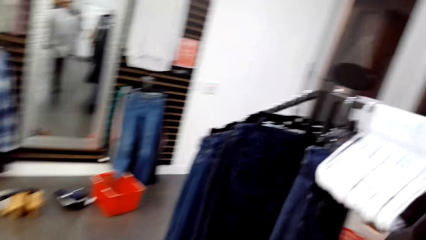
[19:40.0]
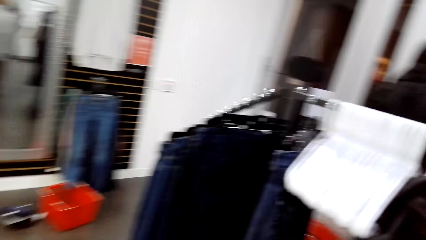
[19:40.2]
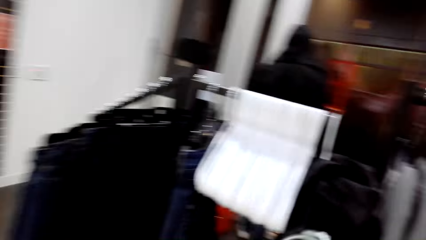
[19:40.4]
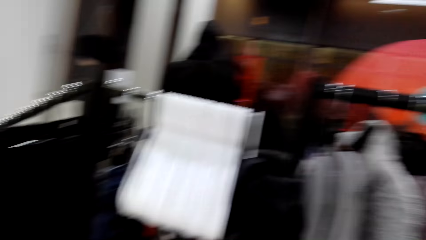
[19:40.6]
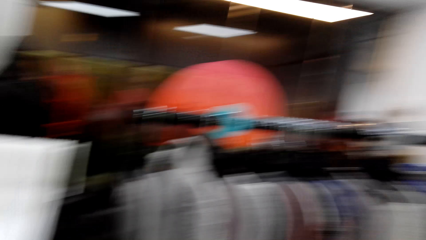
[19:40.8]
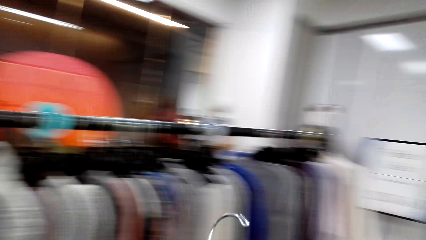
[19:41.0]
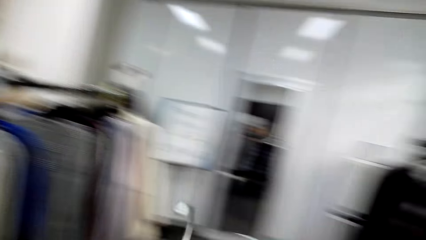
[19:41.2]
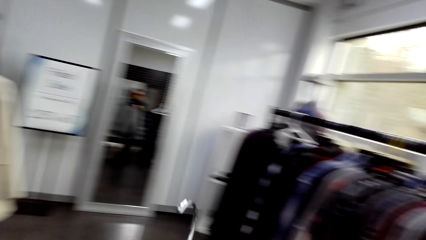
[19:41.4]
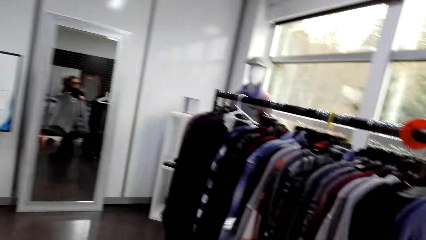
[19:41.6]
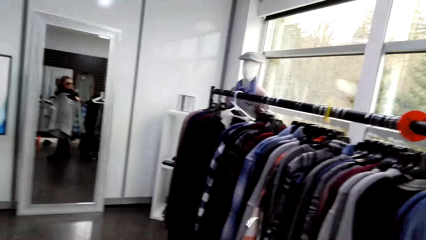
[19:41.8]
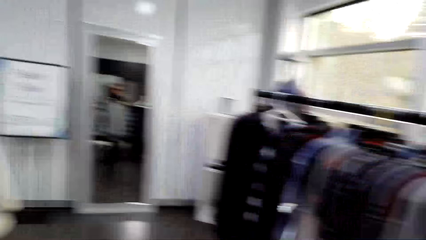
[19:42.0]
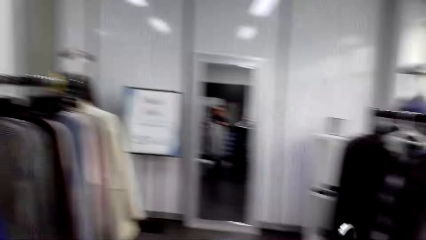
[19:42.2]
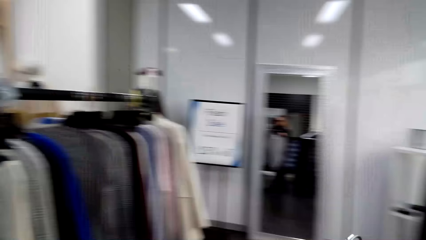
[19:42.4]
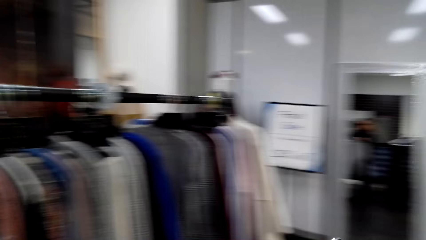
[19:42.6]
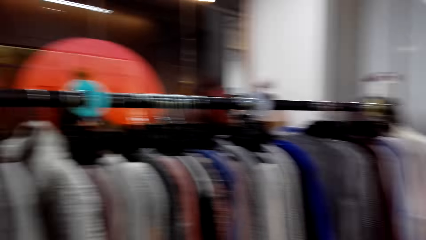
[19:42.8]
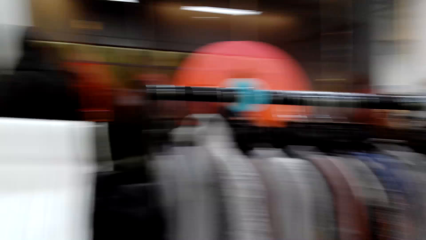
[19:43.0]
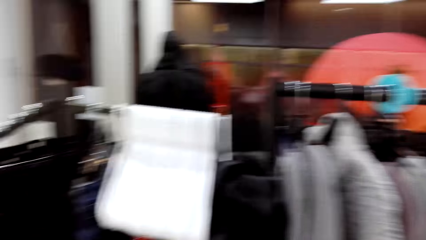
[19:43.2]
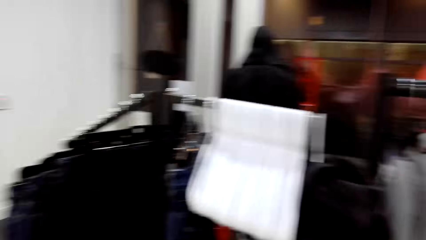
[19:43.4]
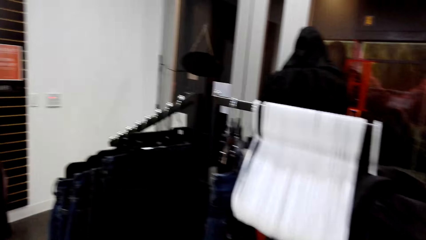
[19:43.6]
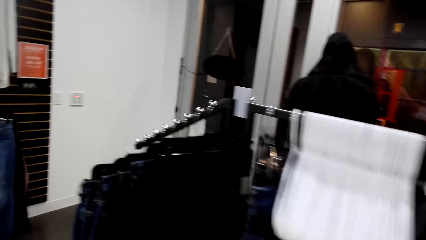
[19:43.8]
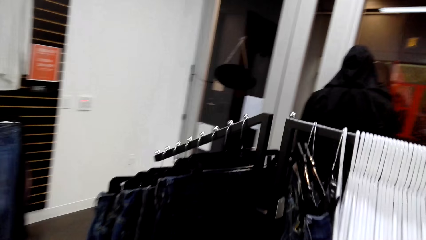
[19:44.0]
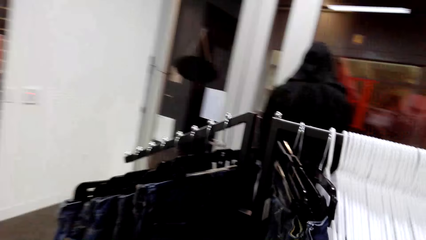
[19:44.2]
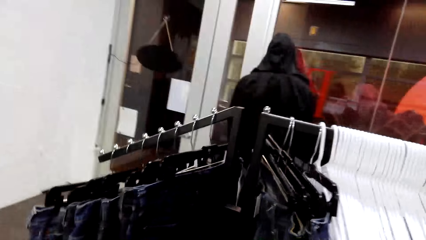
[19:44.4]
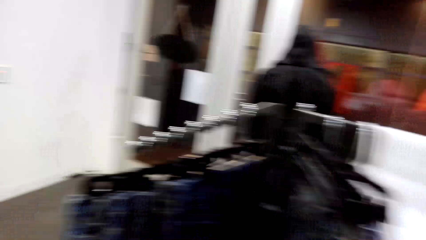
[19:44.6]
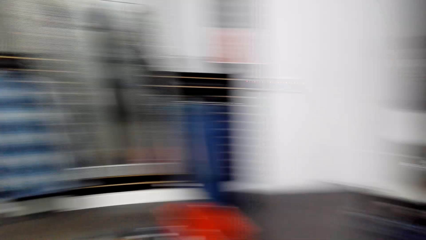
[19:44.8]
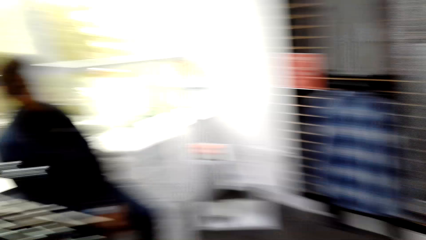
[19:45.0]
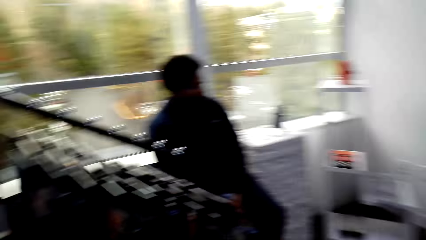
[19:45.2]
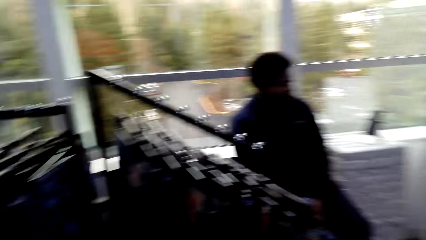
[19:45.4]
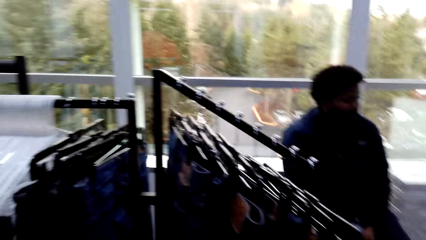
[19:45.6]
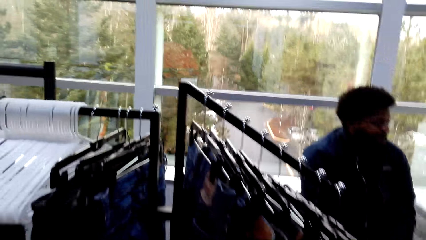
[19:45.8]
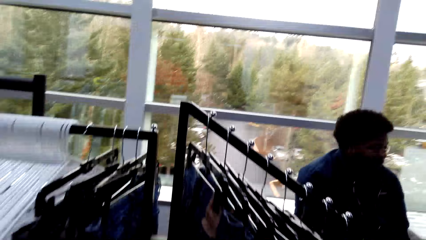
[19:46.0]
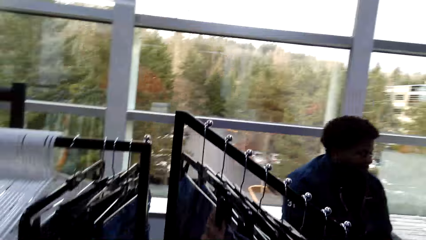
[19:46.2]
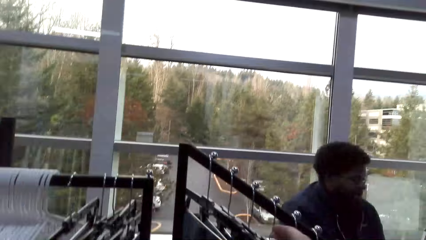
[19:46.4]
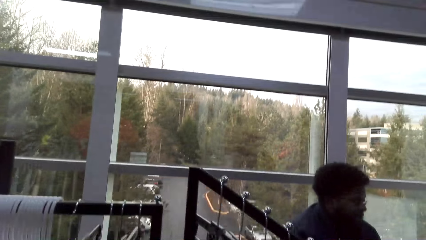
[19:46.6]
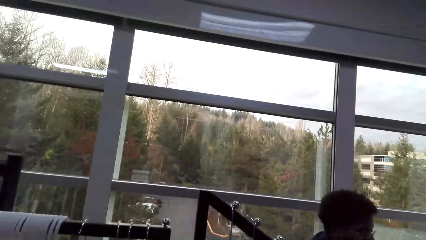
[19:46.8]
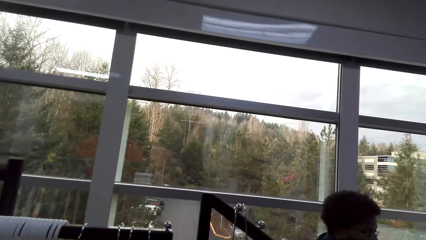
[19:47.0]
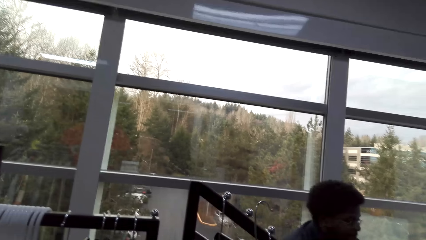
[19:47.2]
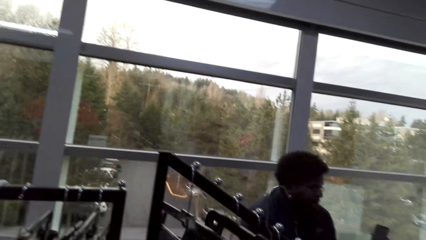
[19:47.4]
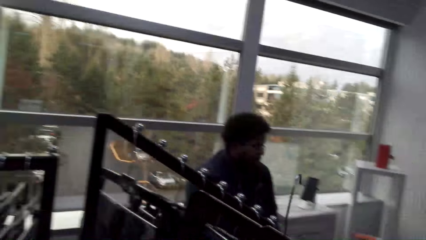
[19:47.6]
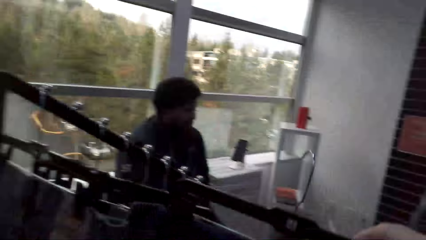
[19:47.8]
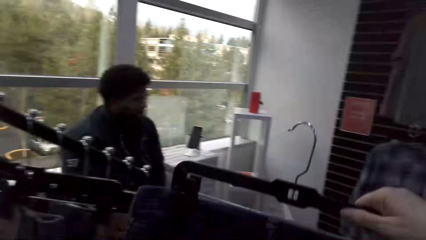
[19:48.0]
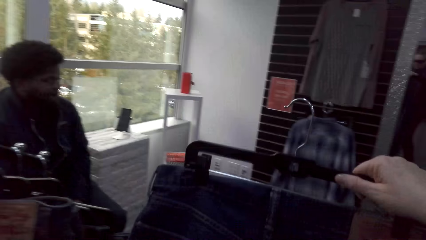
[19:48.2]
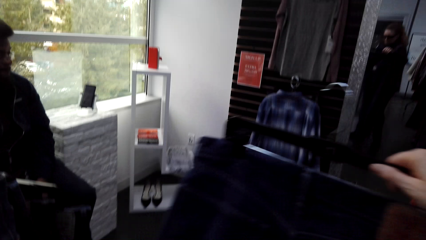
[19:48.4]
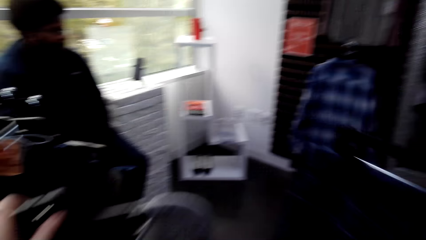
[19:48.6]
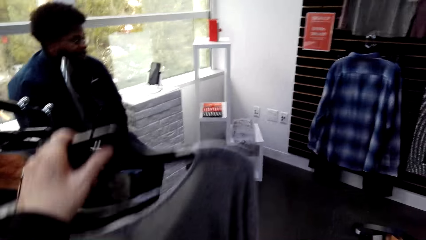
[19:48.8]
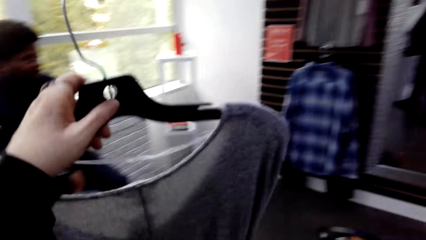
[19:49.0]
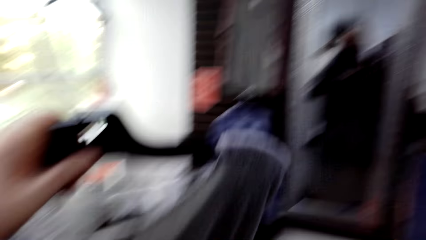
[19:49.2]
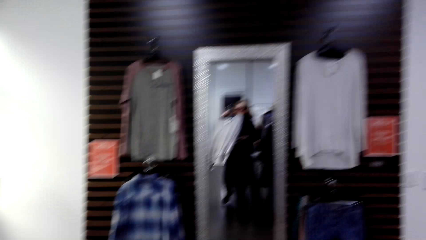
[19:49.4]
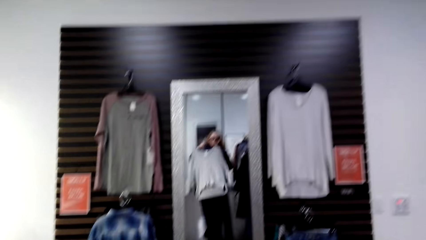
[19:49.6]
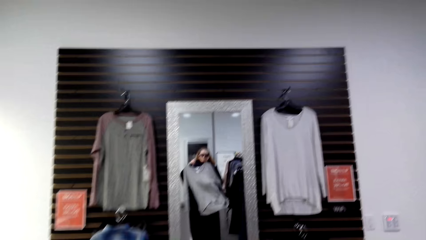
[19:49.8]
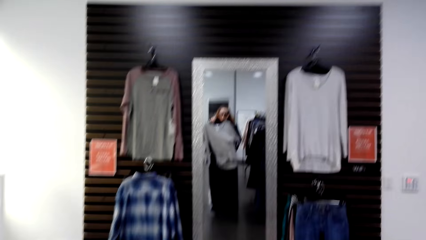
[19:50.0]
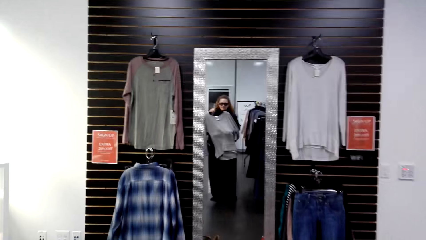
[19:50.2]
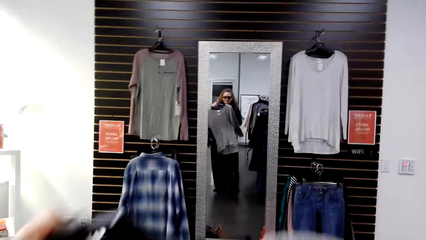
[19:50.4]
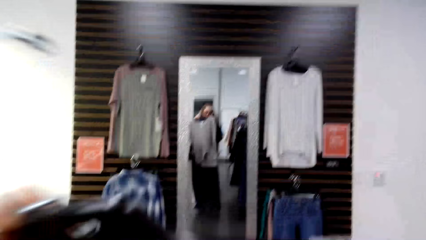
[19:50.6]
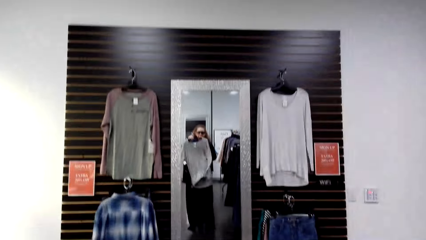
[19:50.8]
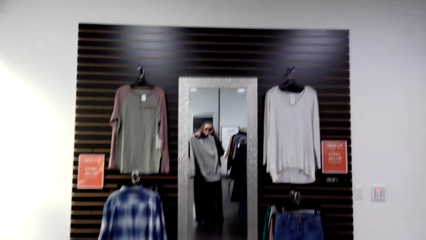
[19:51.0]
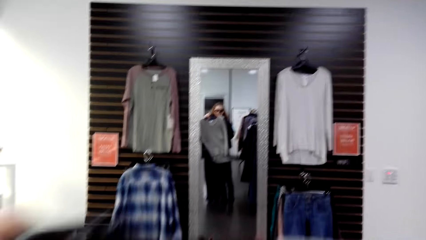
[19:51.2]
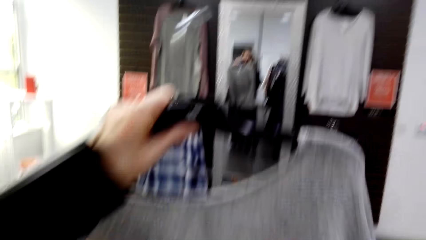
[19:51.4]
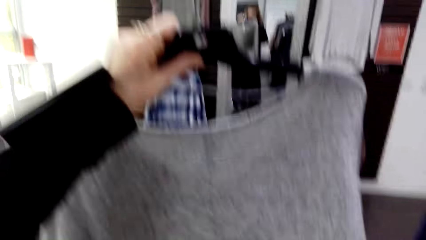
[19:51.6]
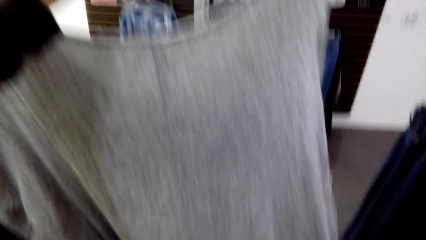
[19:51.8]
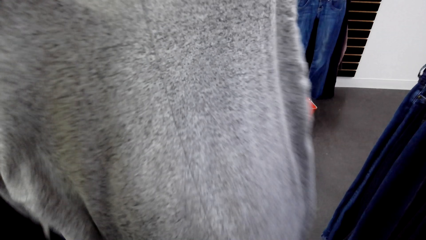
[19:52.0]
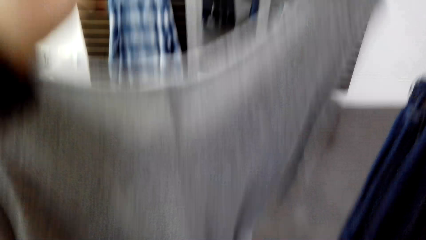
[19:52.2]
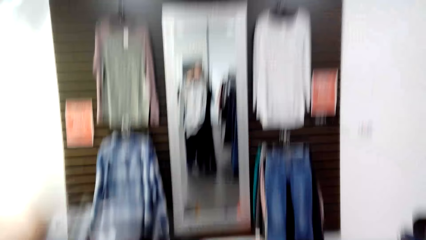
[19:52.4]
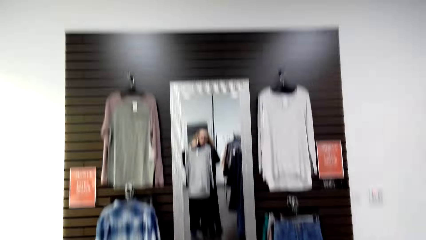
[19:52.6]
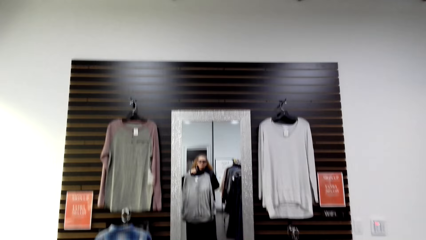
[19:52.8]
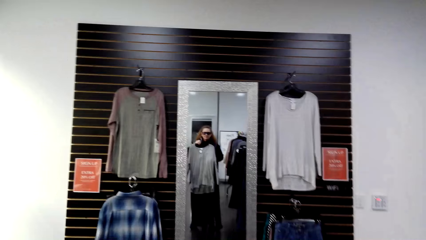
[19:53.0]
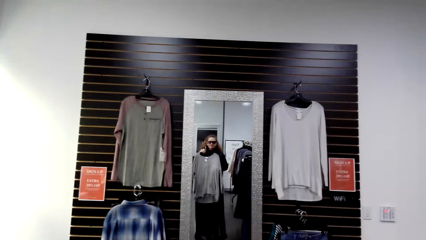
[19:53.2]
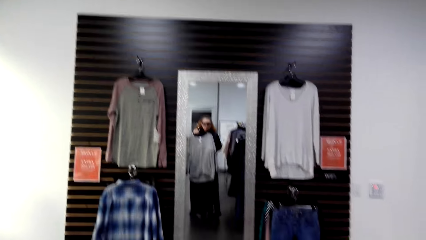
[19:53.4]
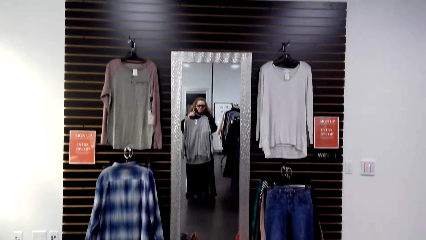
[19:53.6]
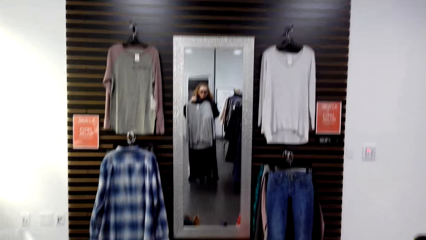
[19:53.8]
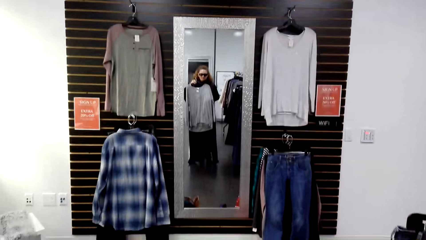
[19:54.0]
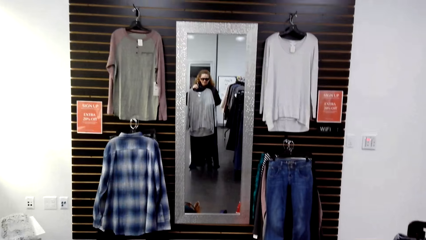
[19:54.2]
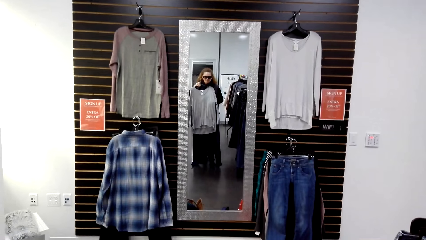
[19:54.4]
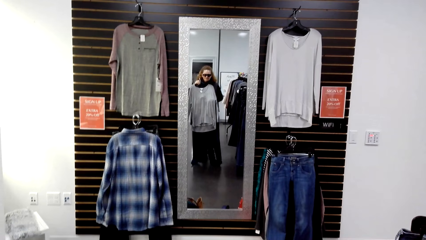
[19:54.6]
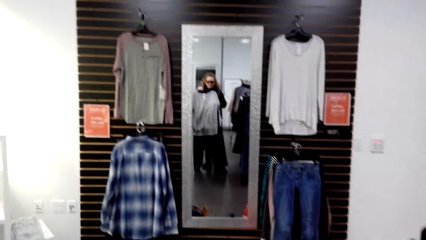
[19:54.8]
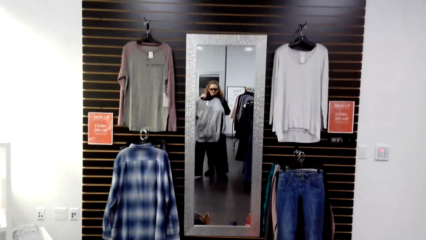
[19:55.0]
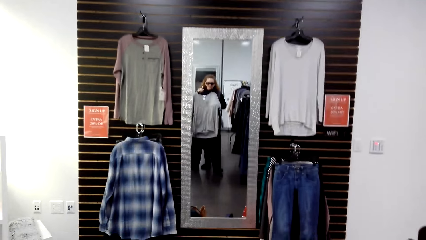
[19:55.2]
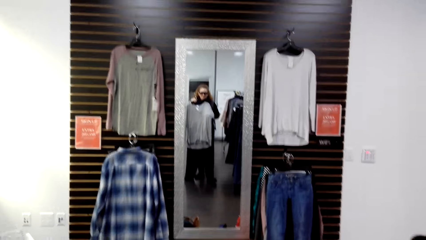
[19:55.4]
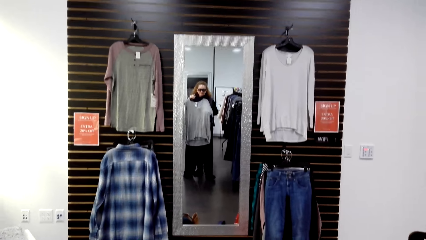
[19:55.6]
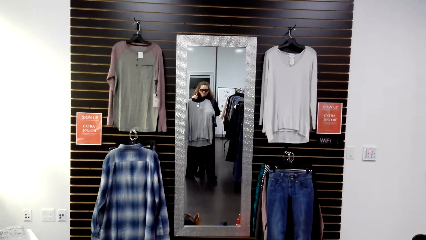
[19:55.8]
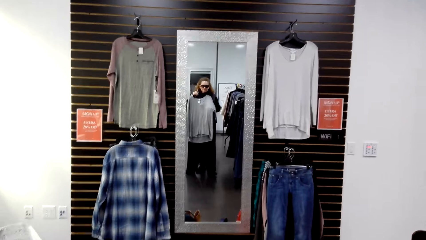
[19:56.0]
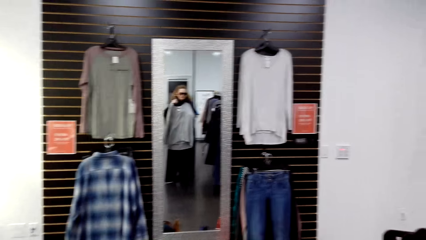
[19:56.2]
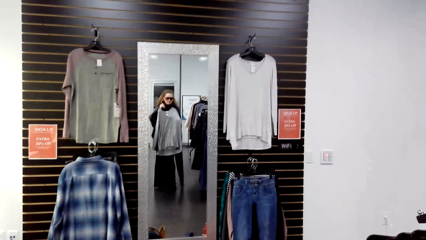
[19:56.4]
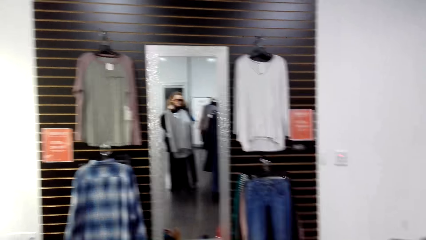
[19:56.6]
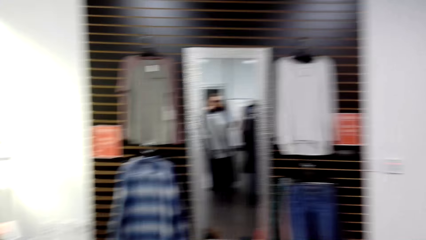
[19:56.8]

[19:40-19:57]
The camera wearer fits a cloth in the store. They walk around in the clothing store. A man sits on a chair in the clothing store. The camera wearer looks around the clothes store. They pick the cloth on the hanger stand. They hold the cloth in the store. They fit the cloth in the store. They look at the mirror. They hold the cloth in the store. They fit the cloth in the store.
